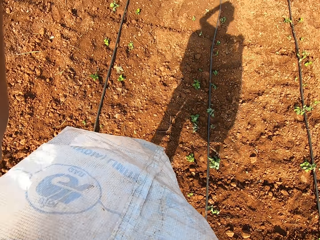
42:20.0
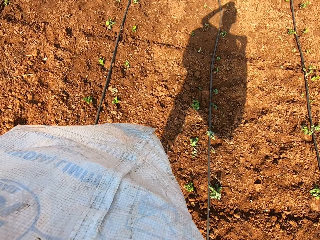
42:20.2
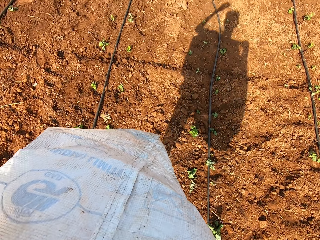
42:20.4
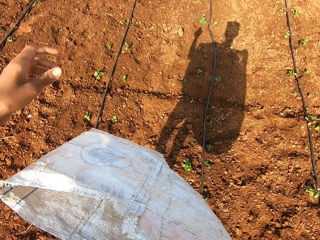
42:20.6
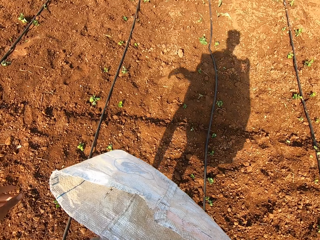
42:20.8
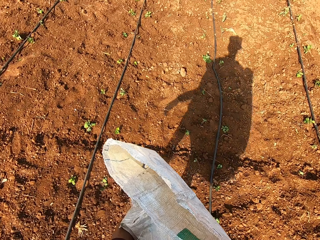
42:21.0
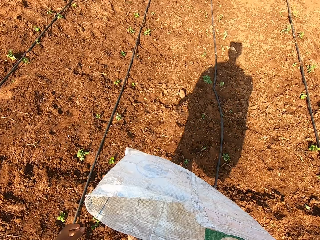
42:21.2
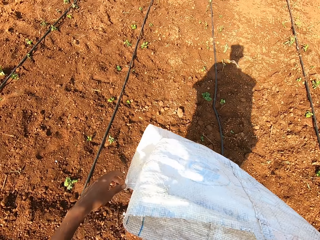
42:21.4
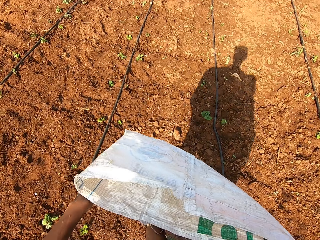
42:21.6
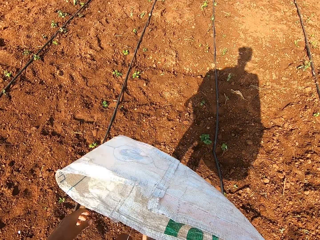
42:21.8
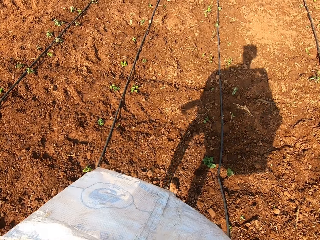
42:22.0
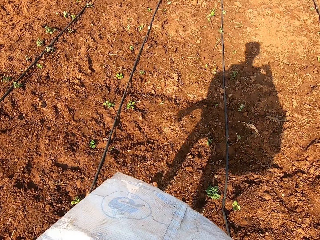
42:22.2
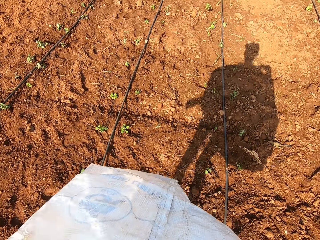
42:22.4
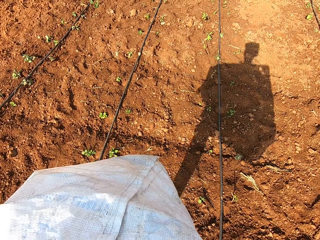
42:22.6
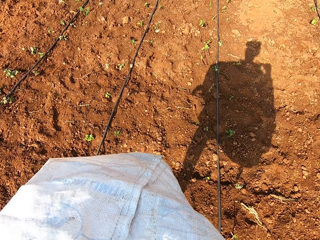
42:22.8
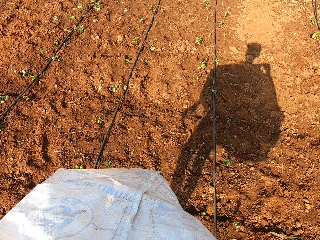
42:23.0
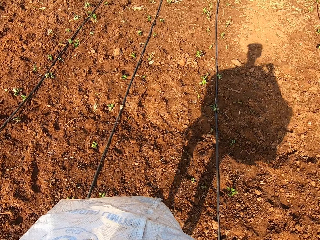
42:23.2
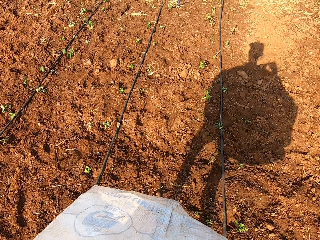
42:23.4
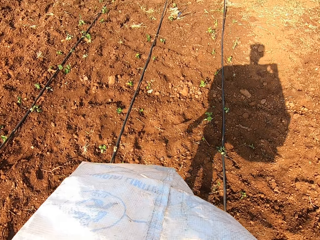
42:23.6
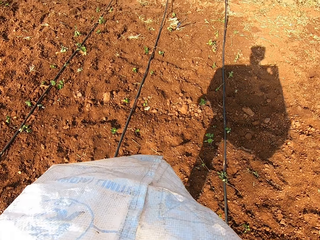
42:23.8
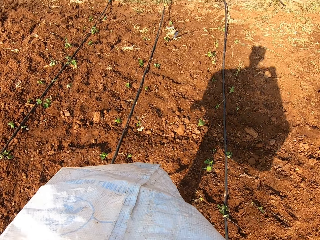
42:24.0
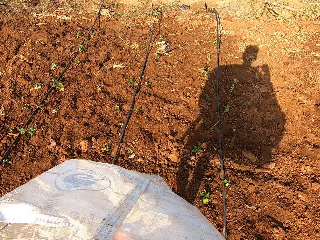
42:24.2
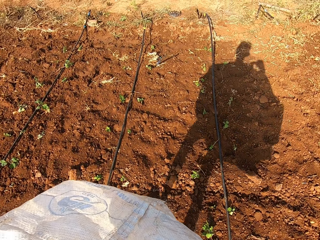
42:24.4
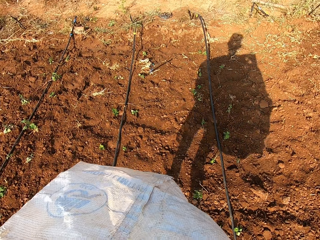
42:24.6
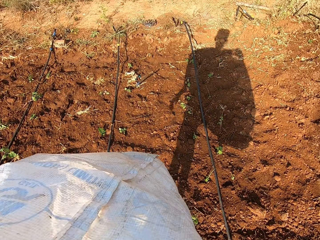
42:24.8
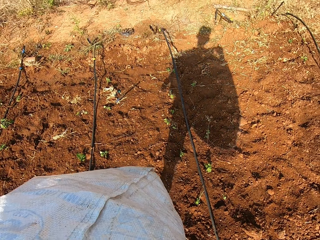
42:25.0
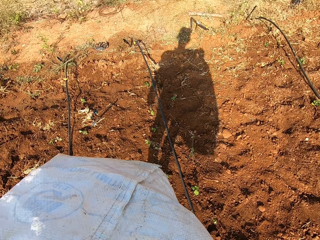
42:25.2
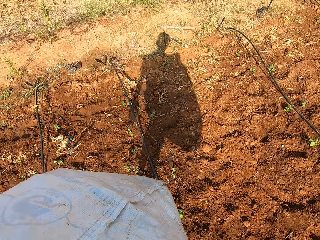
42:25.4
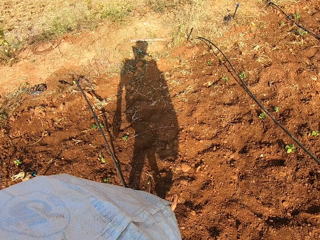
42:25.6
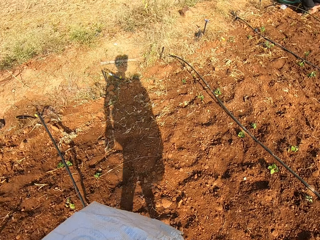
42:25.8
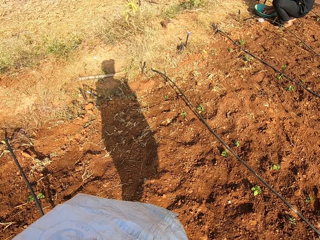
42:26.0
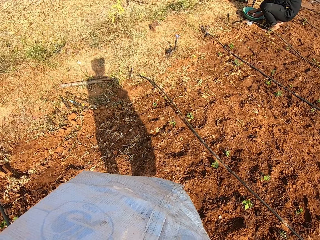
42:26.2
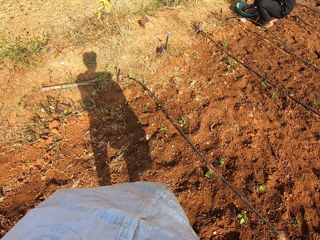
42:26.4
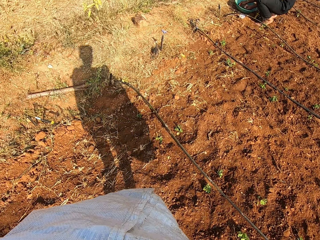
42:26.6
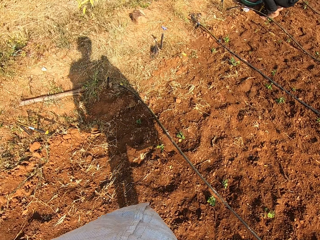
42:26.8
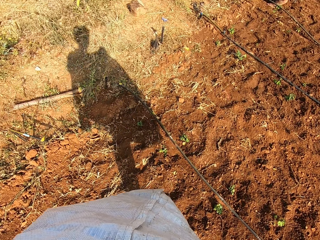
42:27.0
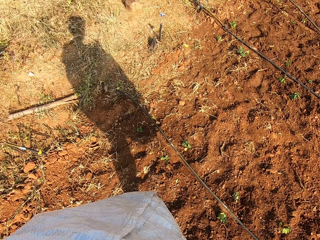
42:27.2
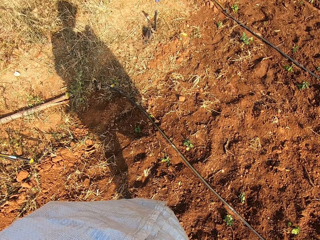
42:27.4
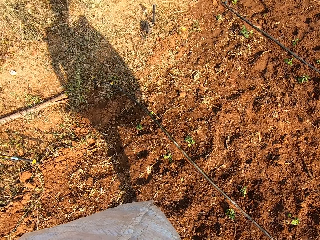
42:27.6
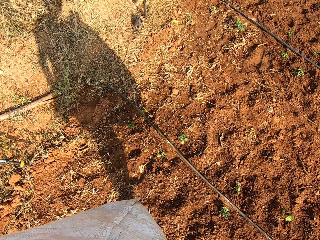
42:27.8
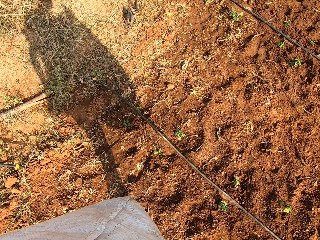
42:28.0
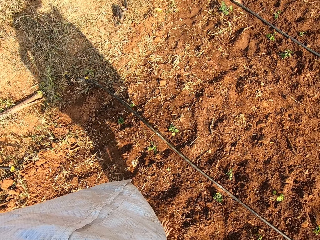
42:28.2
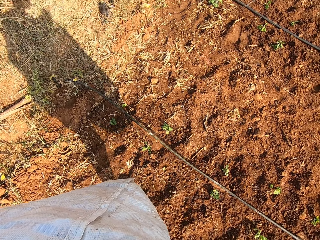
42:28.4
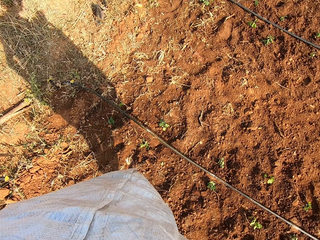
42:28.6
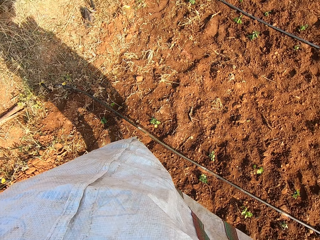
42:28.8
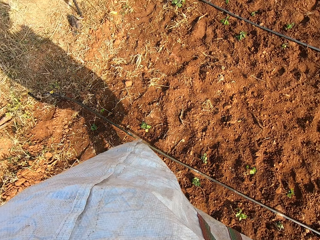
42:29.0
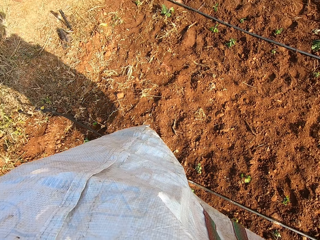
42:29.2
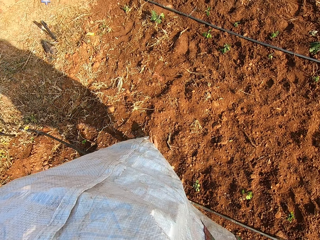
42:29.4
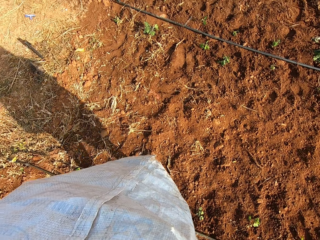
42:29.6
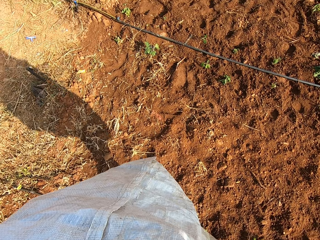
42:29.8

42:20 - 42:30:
The camera wearer raises a hand and walks on the field. They talk. They walk on the field.

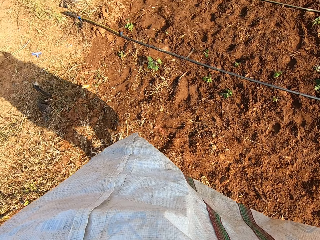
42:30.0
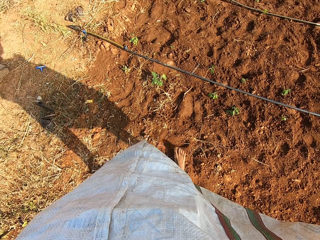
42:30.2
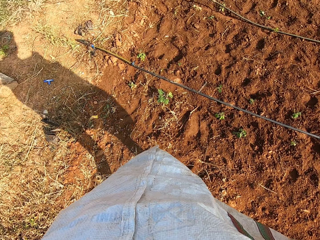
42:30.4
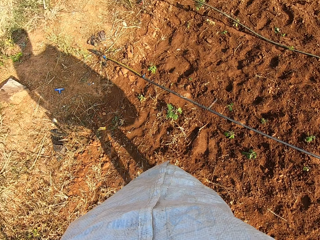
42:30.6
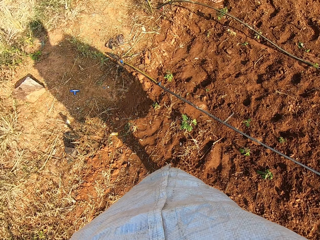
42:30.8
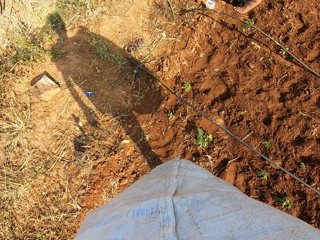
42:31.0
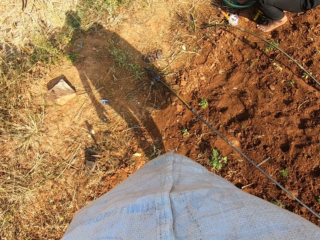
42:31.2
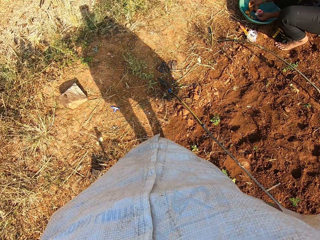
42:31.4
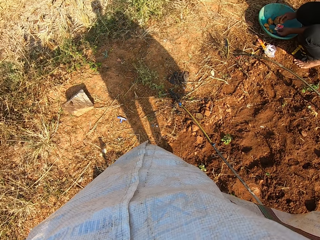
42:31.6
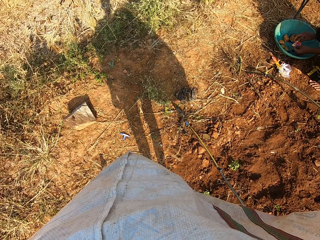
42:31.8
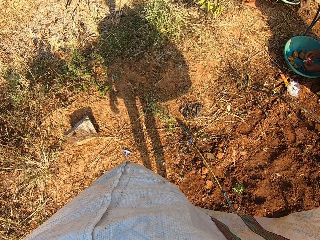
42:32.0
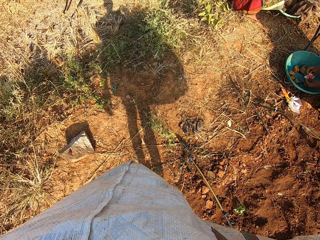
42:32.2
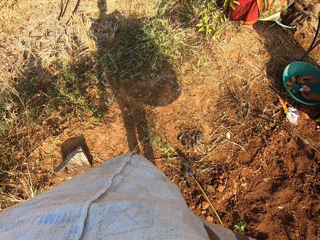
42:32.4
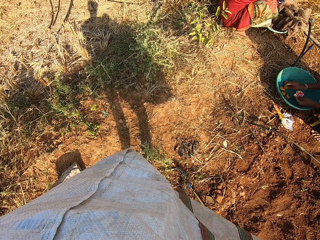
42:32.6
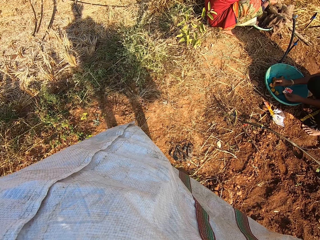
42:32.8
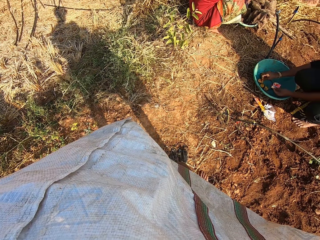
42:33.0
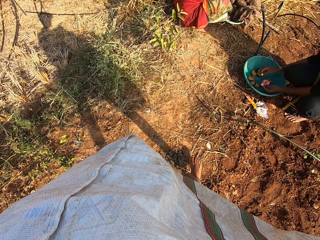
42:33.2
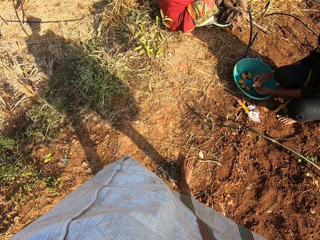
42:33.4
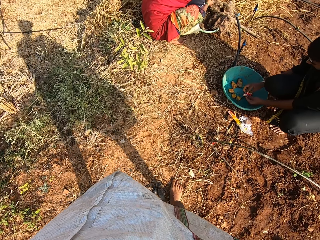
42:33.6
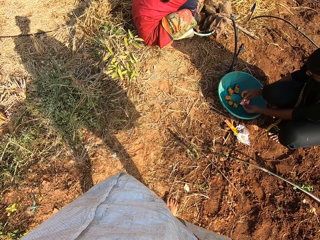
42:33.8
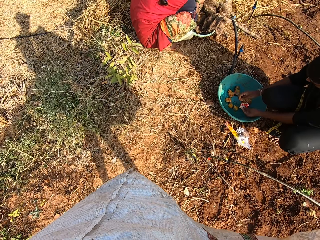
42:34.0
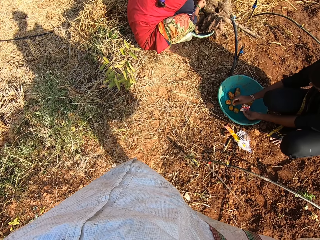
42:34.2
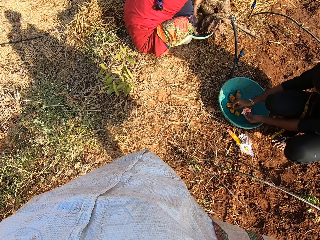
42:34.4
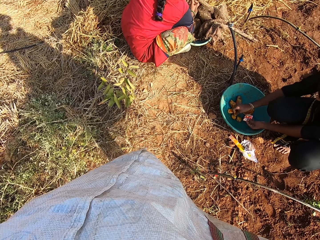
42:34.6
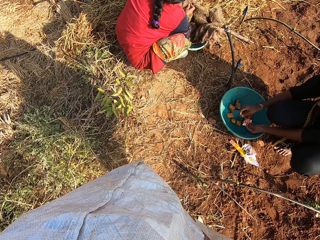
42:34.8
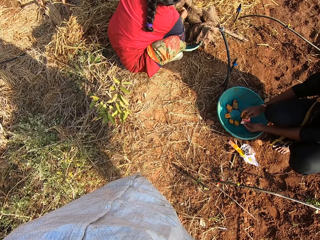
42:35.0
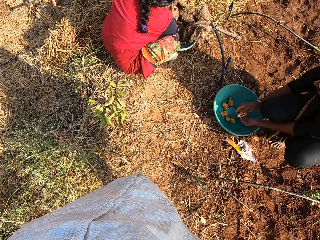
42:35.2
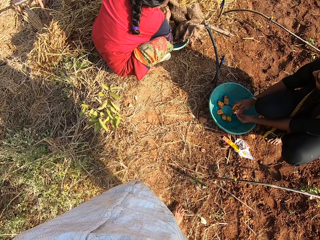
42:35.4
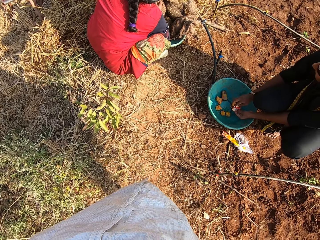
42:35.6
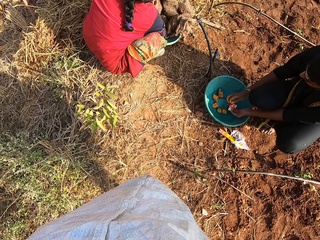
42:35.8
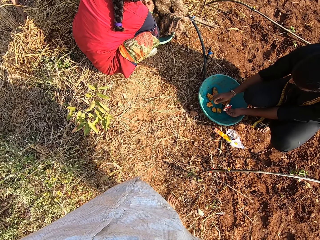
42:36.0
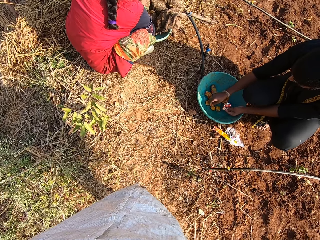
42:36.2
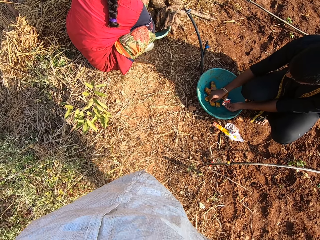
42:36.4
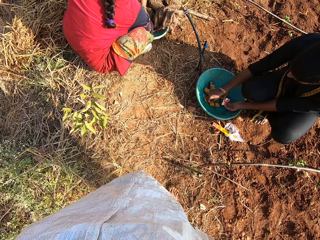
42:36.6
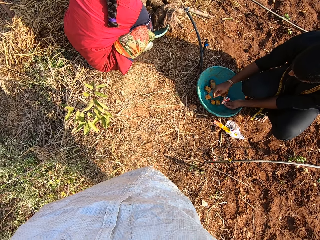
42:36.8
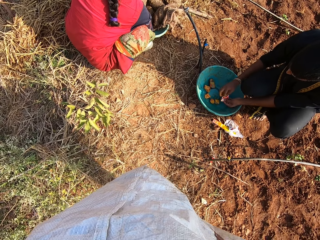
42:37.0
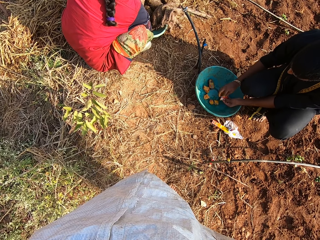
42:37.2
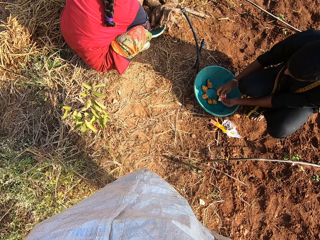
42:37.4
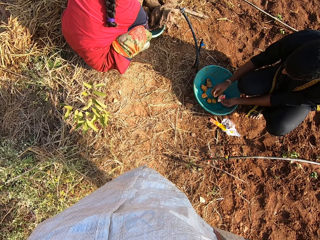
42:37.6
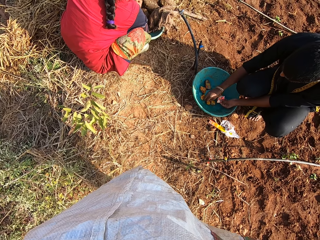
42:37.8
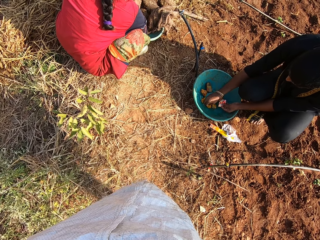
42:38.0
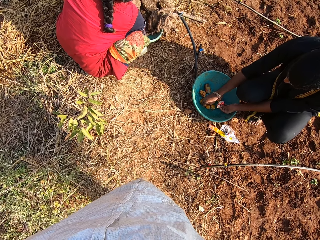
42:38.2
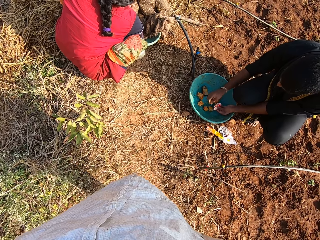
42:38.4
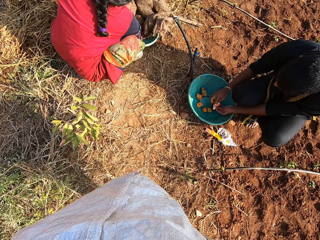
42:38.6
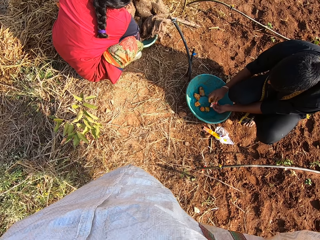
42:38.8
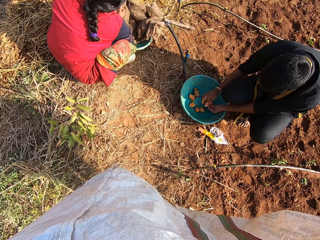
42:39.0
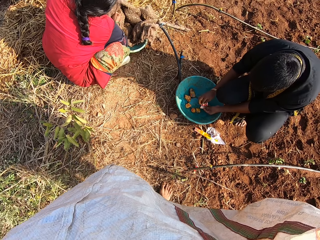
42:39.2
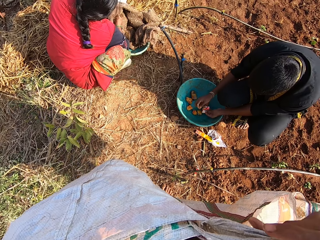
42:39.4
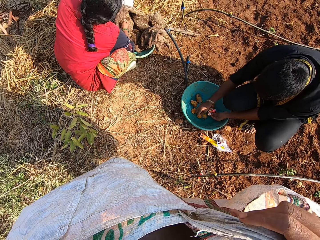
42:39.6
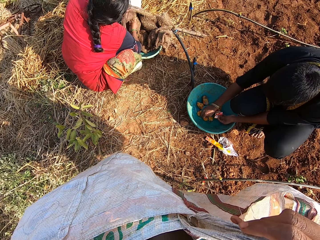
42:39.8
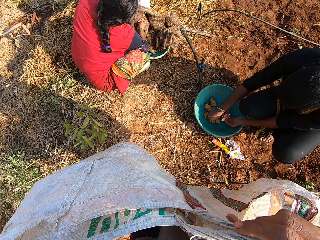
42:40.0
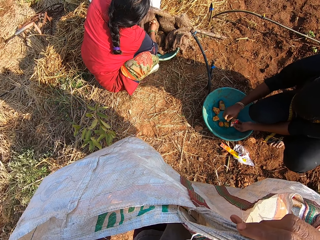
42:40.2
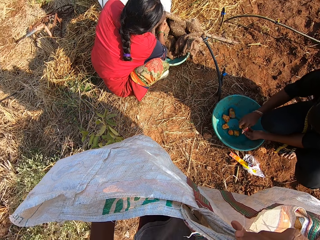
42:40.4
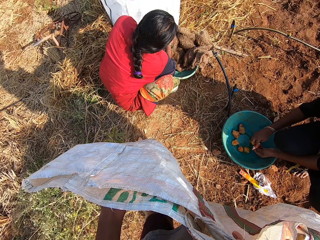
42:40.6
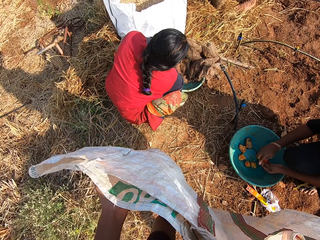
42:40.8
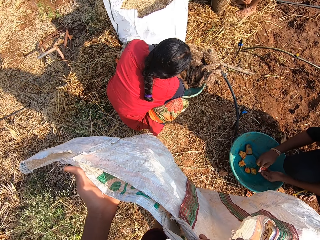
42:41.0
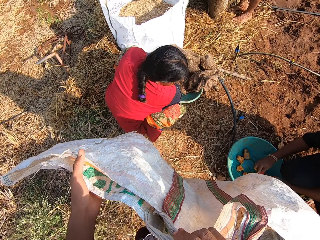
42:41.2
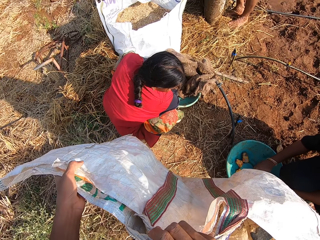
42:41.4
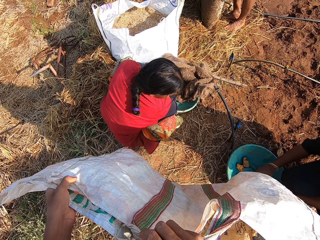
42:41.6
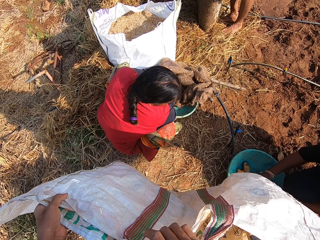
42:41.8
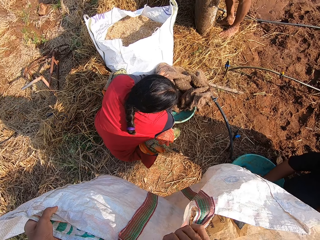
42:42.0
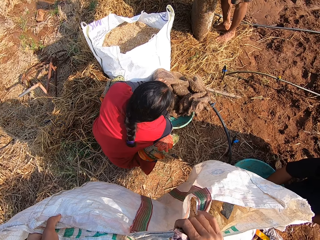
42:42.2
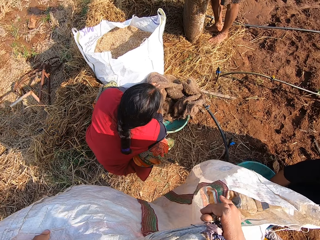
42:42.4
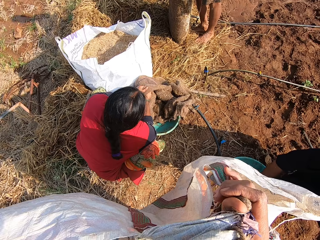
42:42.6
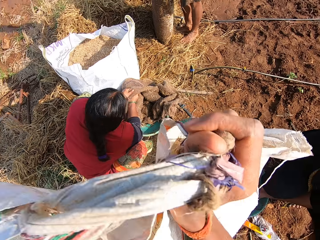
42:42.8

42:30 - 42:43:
A man holds a seed pack with his left hand. The man puts a red seed on a bean seed in a green bowl on the ground with his right hand. The man picks a red seed from the seed pack with his right hand. The man puts the red seed on the bean seed in the green bowl with his right hand. The man picks a red seed from the seed pack with his right hand. The camera wearer talks. The man puts the red seed on the bean seed in the green bowl with his right hand. The man picks a red seed from the seed pack with his right hand. The man puts the red seed on the bean seed in the green bowl with his right hand. The man picks a red seed from the seed pack with his right hand. The camera wearer talks. The man puts the red seed on the bean seed in the green bowl with his right hand. The man picks a red seed from the seed pack with his right hand.
